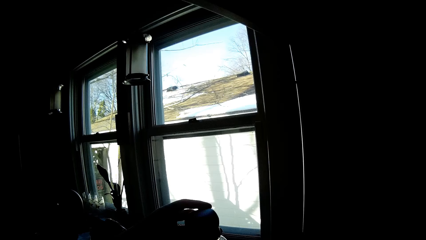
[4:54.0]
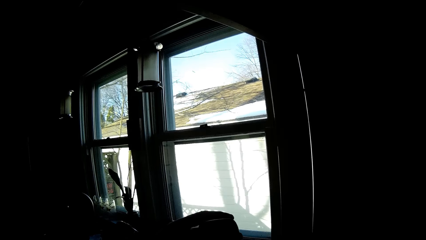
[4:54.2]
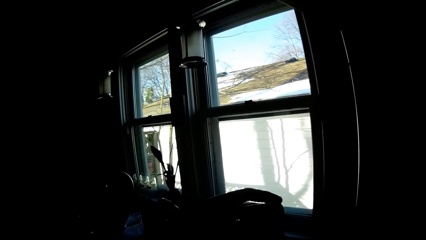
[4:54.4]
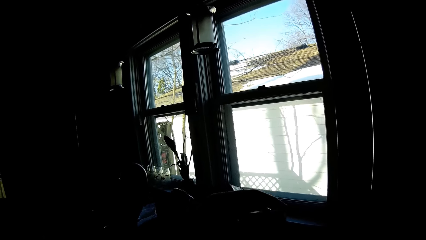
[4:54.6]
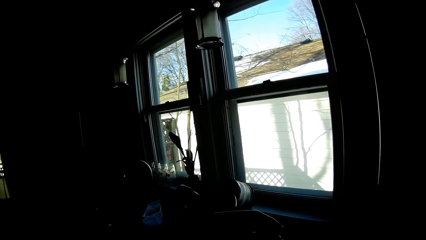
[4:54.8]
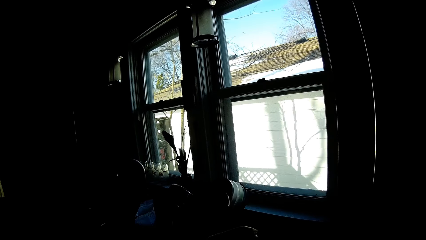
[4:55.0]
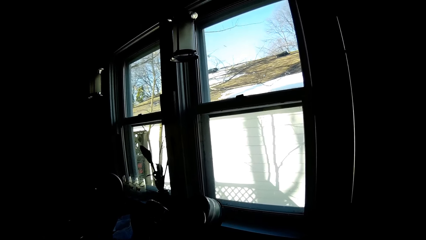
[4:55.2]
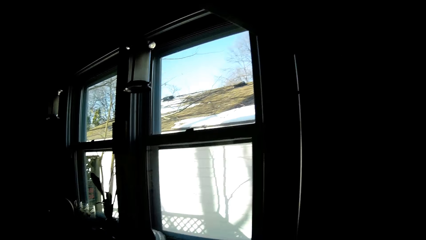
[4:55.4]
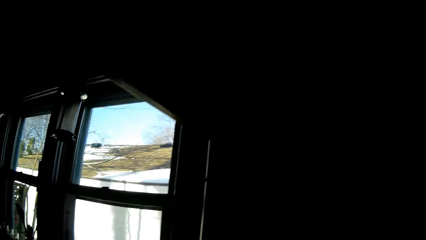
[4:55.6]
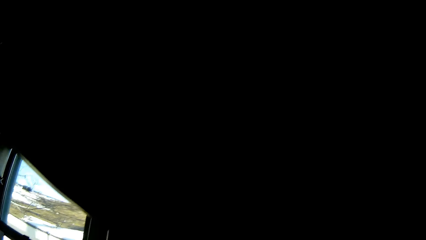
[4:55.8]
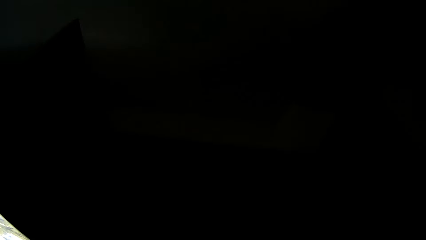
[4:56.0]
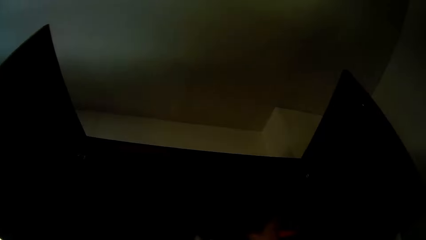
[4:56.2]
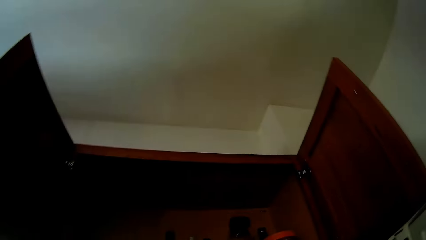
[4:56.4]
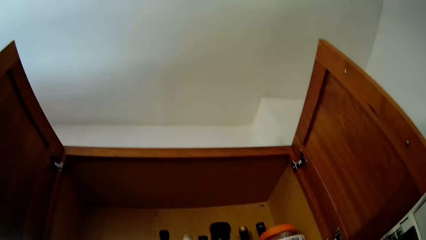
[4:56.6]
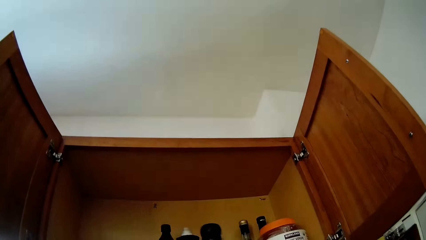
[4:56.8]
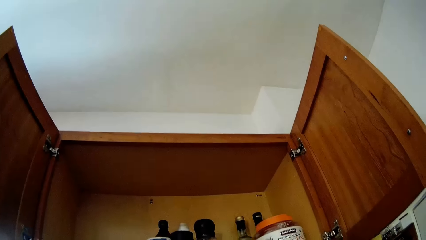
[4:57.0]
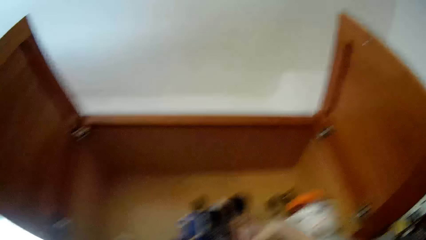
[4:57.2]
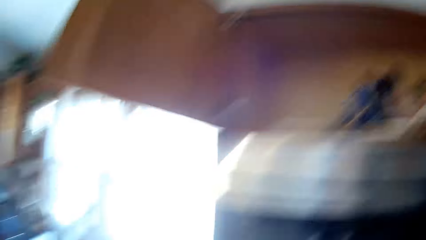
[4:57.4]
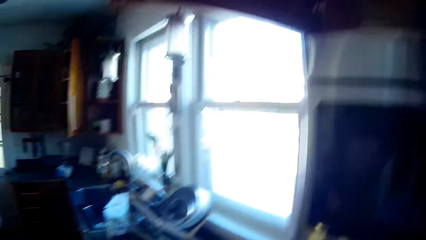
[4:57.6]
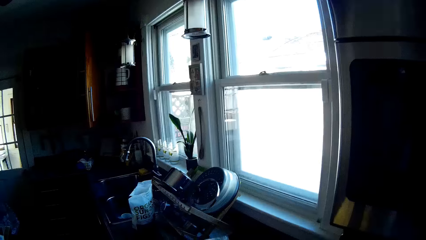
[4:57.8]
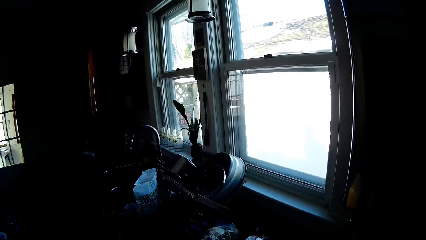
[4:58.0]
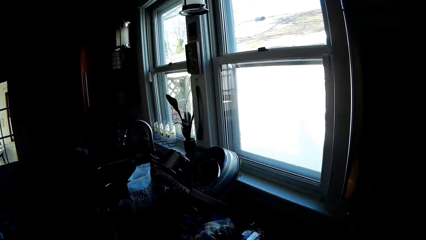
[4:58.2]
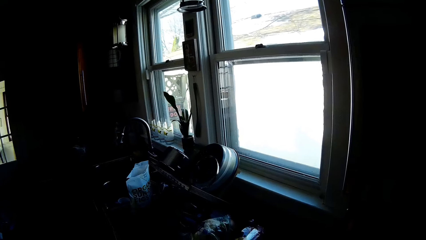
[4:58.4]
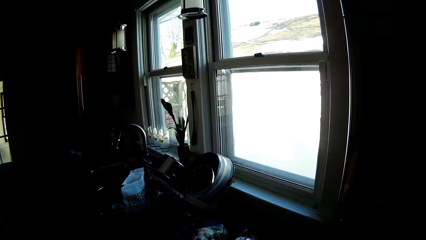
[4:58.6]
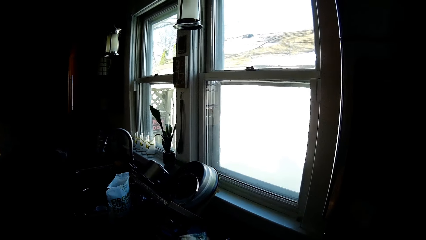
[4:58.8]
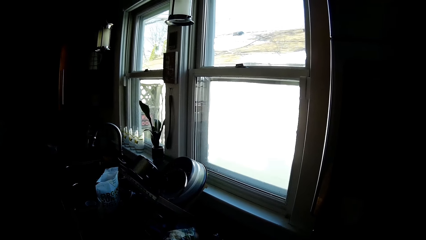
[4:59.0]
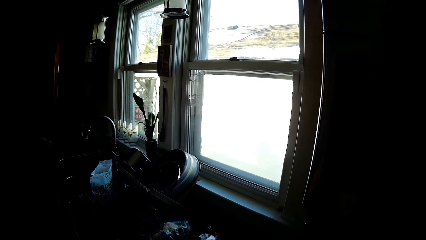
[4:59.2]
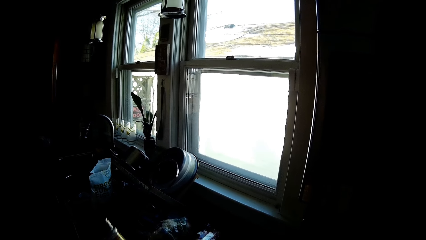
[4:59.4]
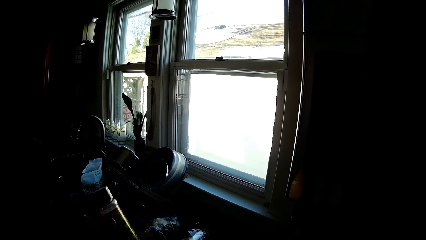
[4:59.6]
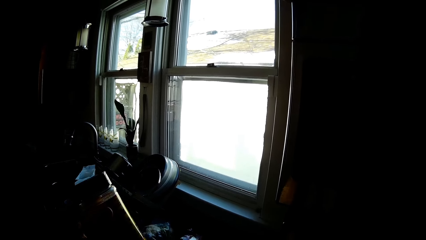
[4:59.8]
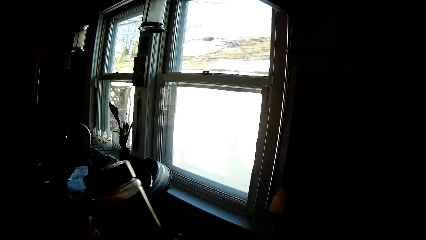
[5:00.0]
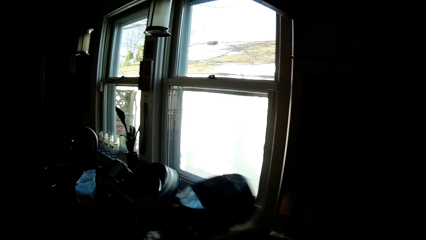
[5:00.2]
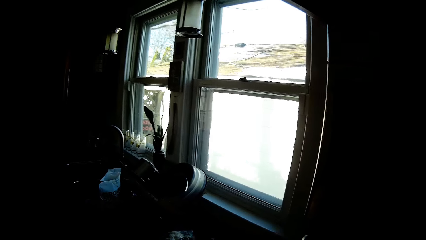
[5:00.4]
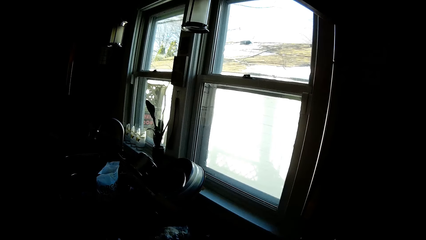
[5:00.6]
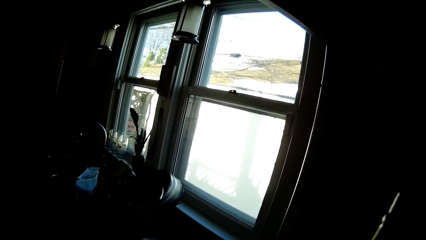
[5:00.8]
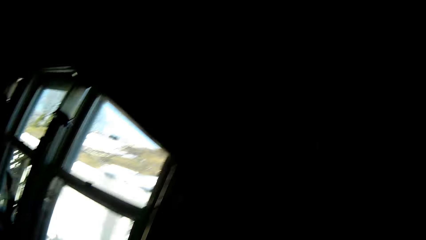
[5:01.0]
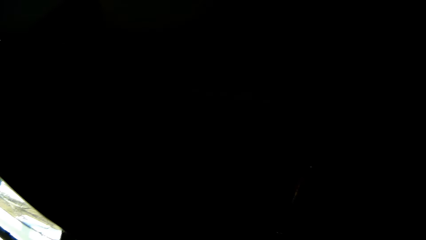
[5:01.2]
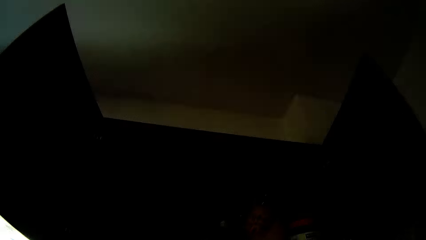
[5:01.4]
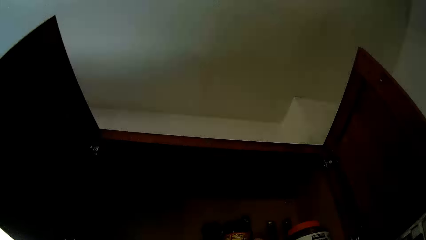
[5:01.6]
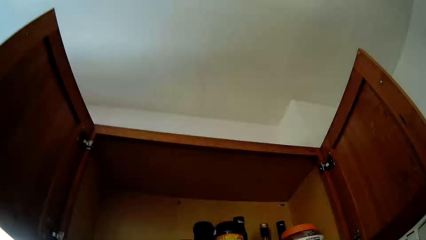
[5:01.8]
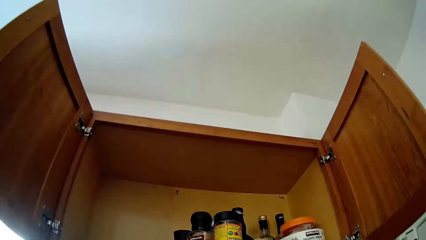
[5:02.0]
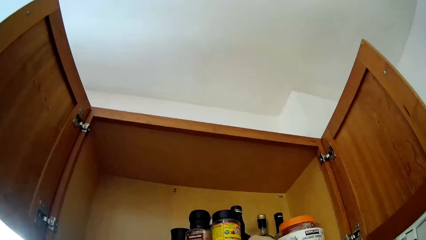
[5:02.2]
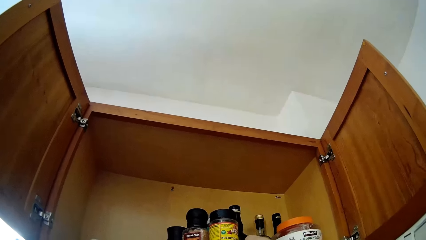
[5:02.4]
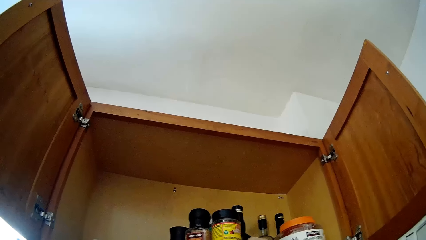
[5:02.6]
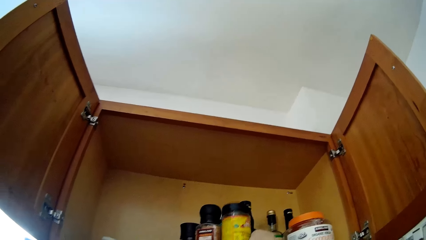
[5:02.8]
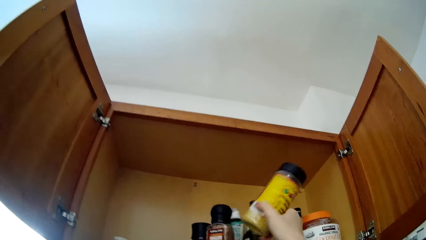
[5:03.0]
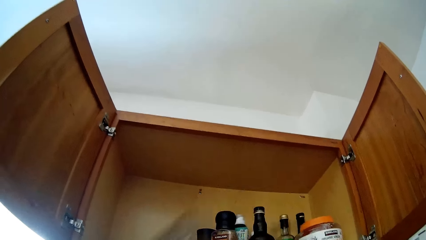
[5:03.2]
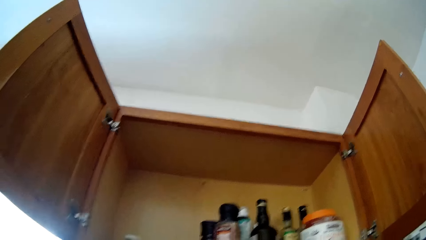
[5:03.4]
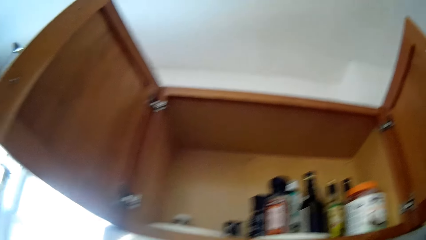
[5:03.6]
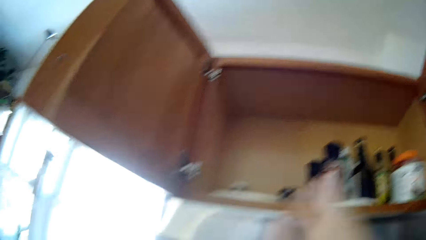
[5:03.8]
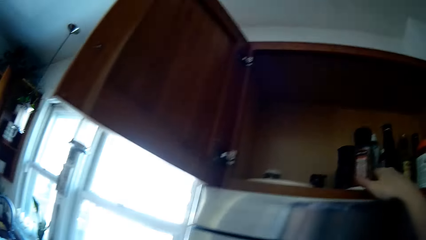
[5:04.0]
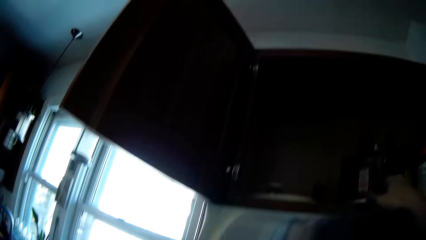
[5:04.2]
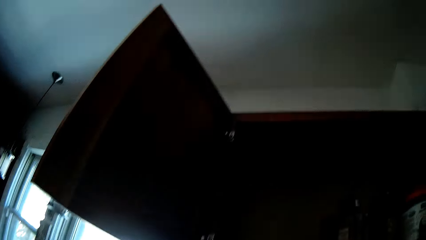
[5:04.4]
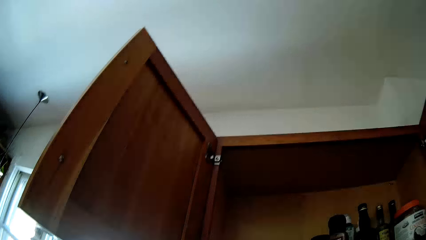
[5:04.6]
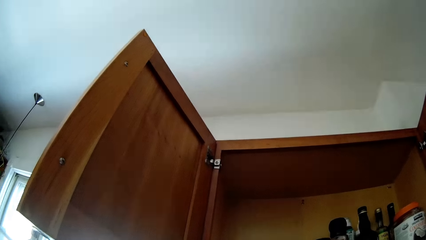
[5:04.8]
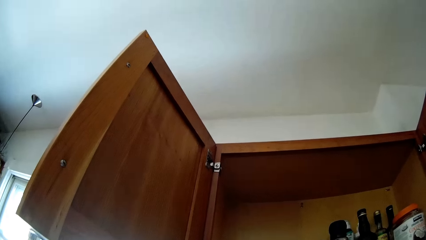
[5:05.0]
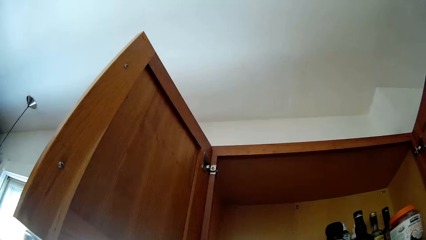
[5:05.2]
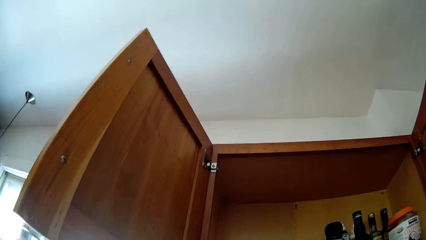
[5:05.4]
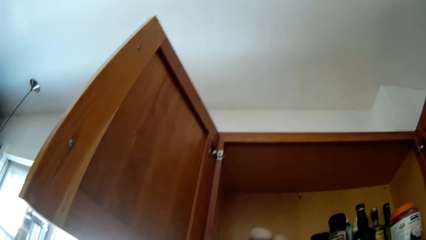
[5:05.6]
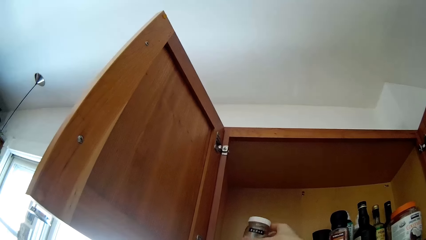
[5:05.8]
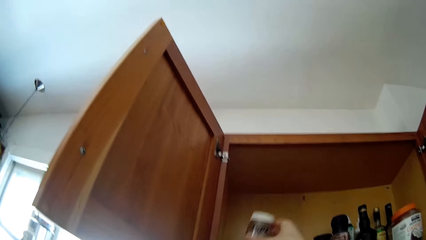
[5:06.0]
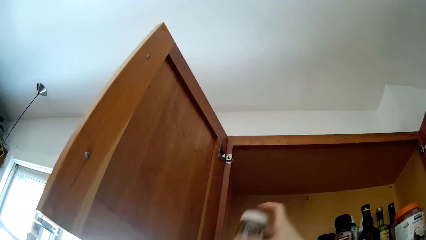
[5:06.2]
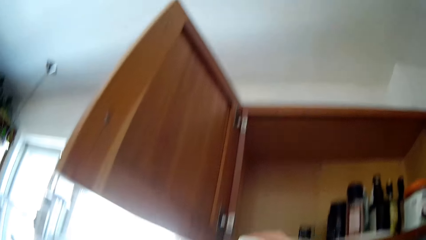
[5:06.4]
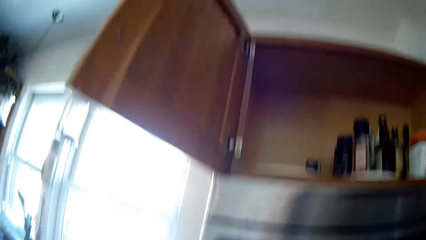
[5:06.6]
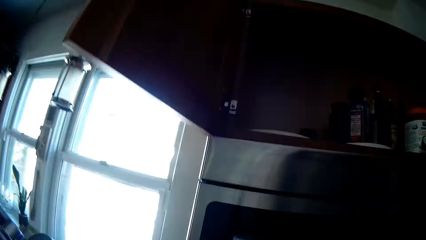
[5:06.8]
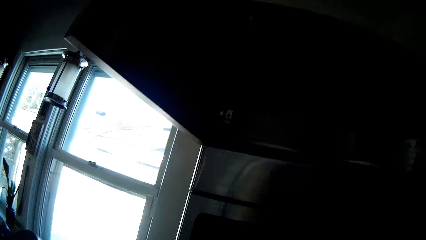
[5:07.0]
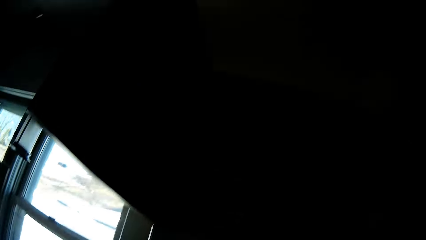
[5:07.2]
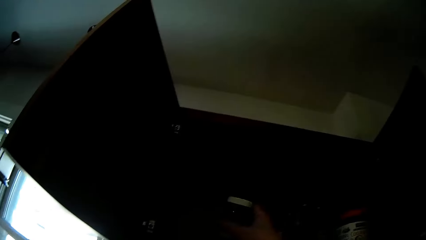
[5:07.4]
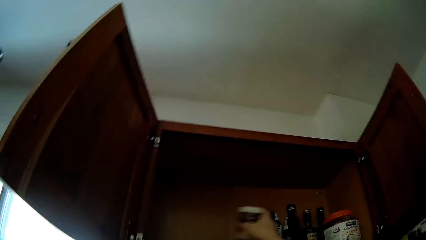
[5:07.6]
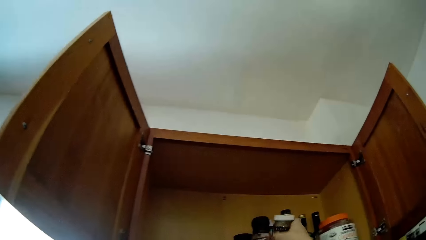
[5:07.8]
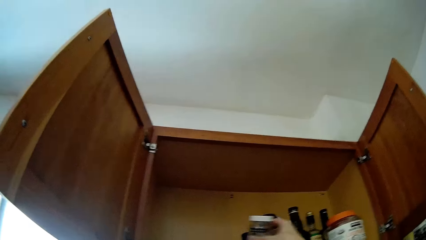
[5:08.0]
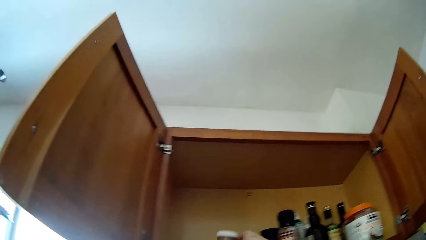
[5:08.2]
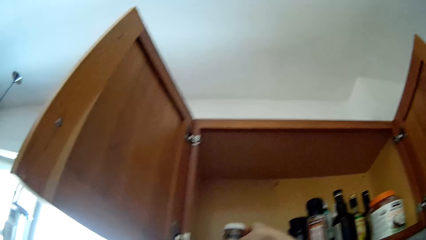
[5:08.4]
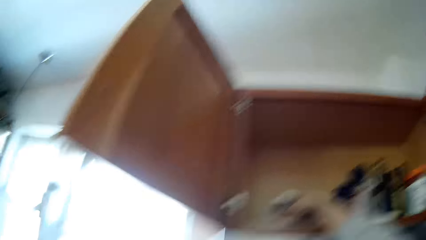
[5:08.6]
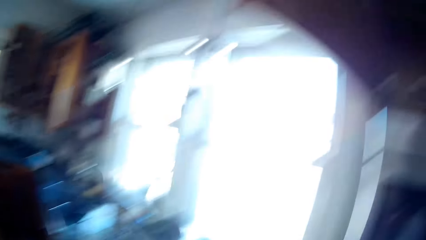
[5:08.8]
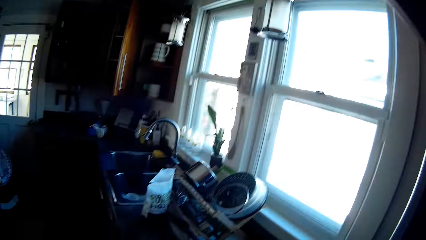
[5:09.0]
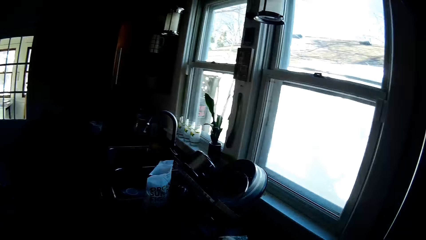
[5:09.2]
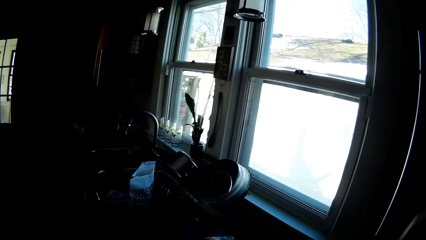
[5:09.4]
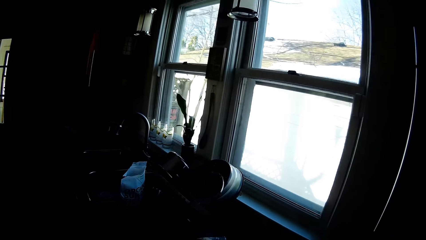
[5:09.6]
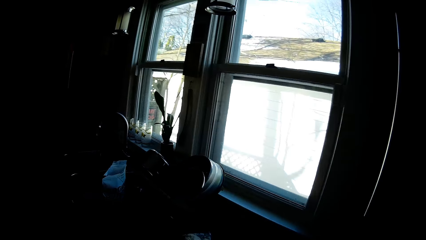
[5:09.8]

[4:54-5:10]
The camera wearer picks a bottled ingredient on the cabinet with her left hand. She passes the bottled ingredient in her left hand to her right hand. She drops the bottled ingredient in the wall cabinet with her right hand. She picks a bottled ingredient on the cabinet with her left hand. She passes the bottled ingredient in her left hand to her right hand. She drops the bottled ingredient in the wall cabinet with her right hand. She picks the bottled ingredient from the wall cabinet with her right hand. She picks a bottled ingredient from the wall cabinet with her right hand. She moves tins. She drops the bottled ingredient in the wall cabinet with her right hand.
